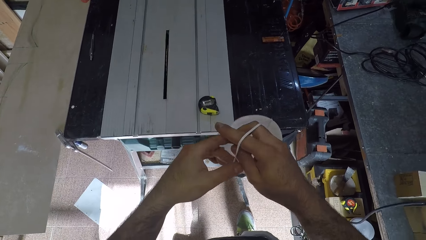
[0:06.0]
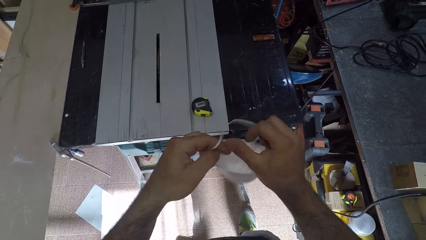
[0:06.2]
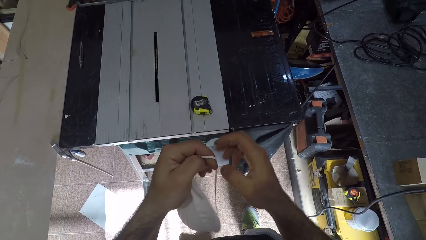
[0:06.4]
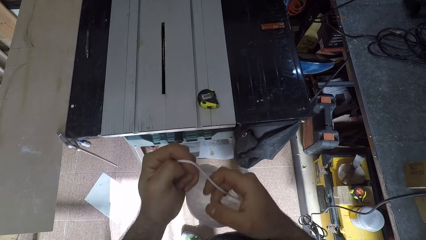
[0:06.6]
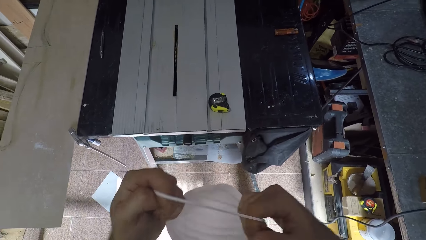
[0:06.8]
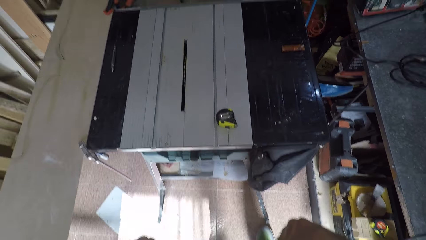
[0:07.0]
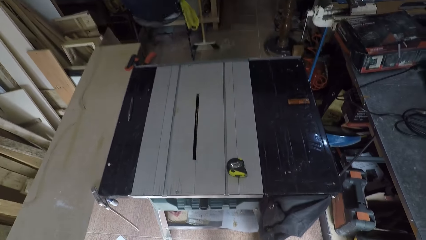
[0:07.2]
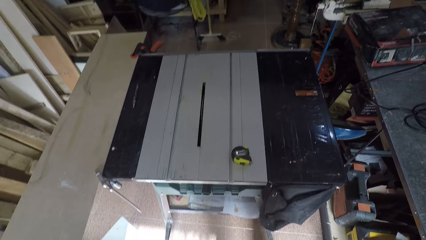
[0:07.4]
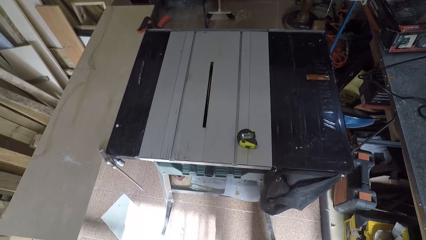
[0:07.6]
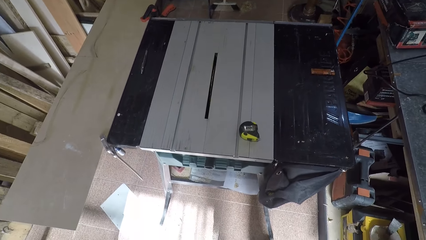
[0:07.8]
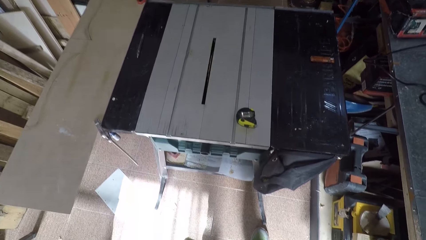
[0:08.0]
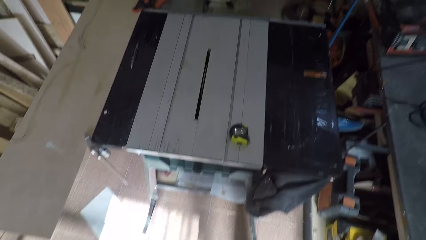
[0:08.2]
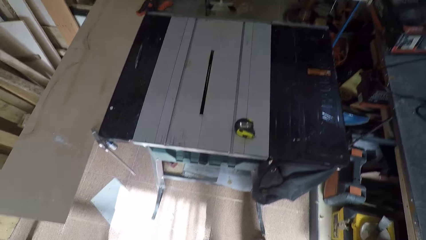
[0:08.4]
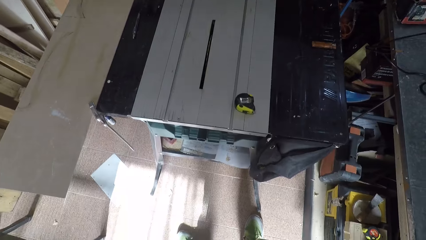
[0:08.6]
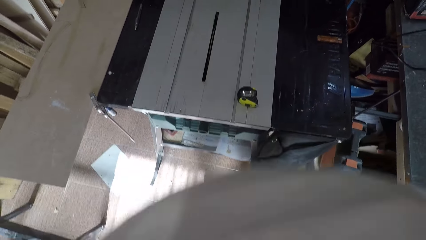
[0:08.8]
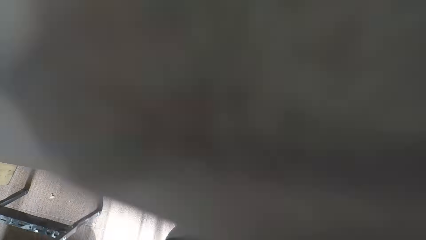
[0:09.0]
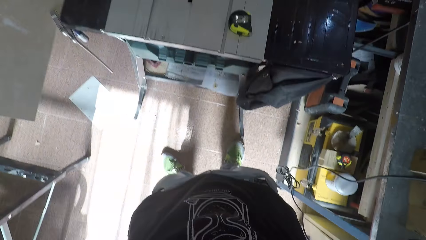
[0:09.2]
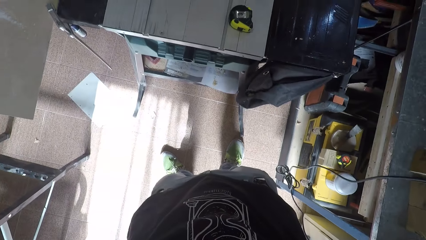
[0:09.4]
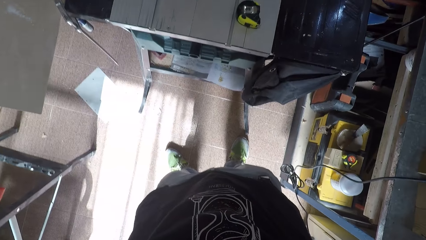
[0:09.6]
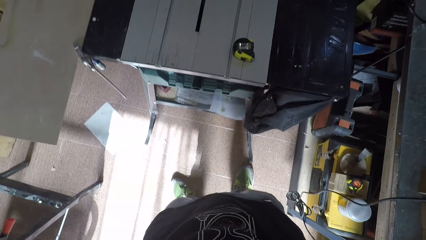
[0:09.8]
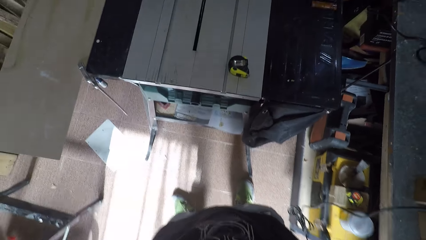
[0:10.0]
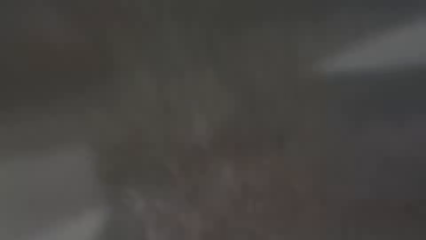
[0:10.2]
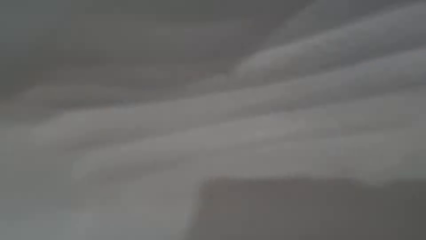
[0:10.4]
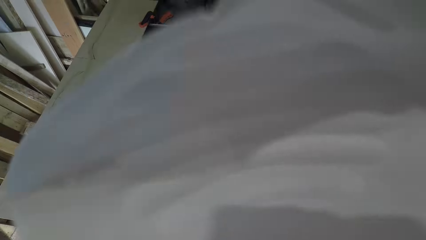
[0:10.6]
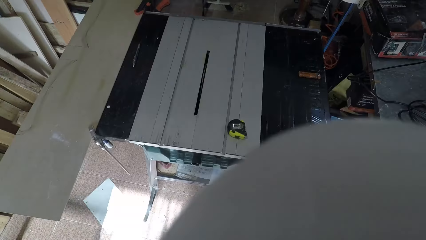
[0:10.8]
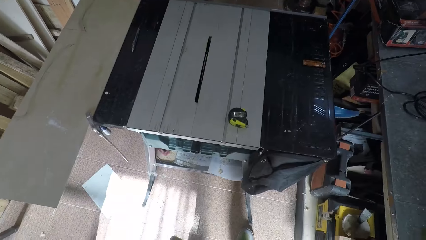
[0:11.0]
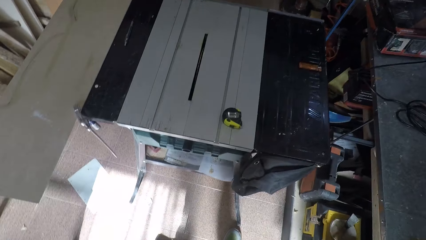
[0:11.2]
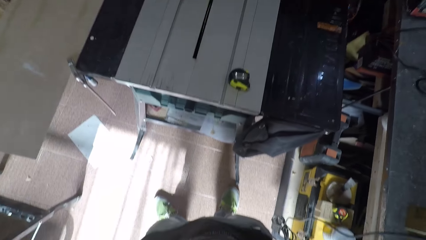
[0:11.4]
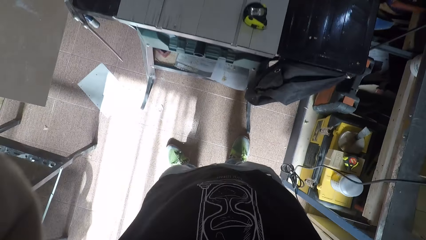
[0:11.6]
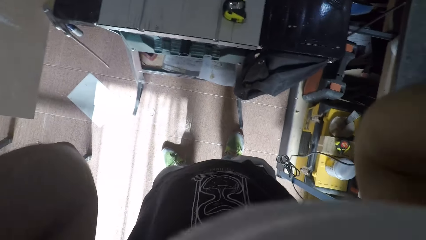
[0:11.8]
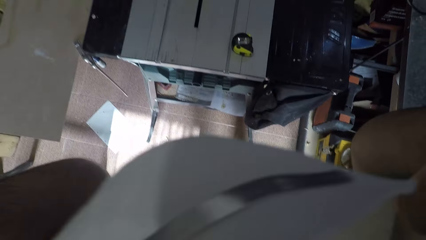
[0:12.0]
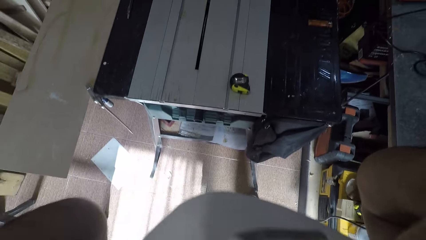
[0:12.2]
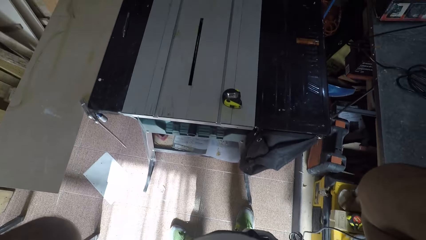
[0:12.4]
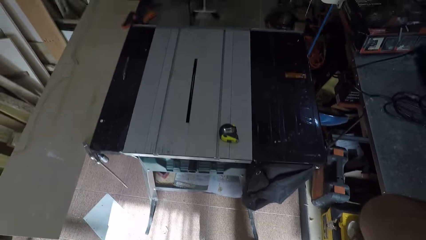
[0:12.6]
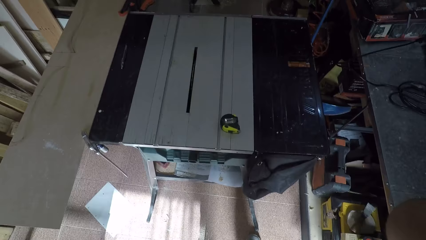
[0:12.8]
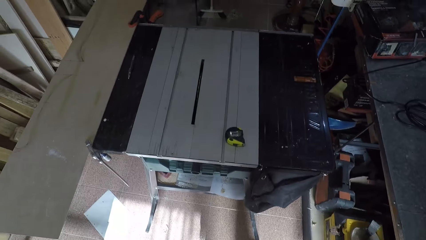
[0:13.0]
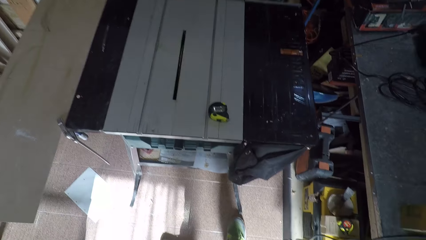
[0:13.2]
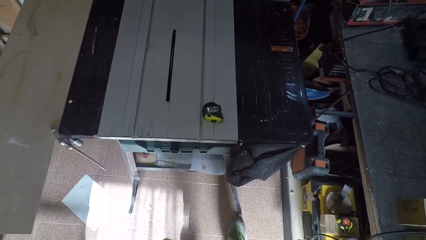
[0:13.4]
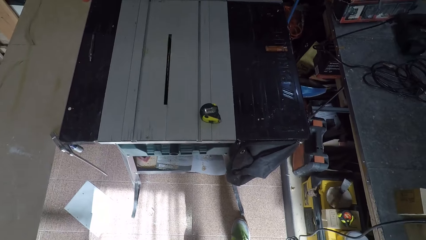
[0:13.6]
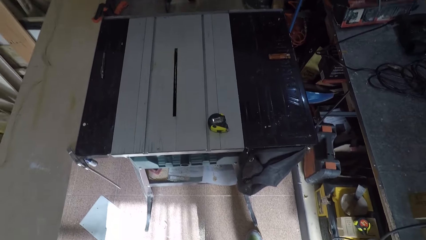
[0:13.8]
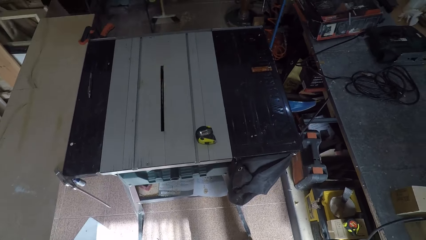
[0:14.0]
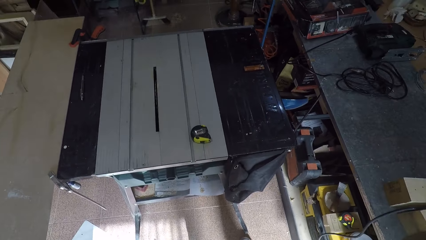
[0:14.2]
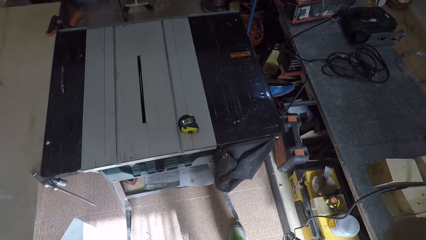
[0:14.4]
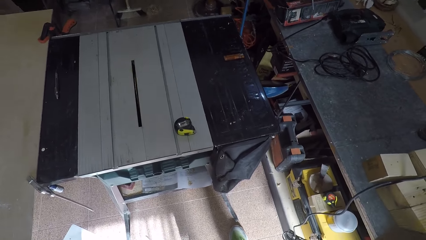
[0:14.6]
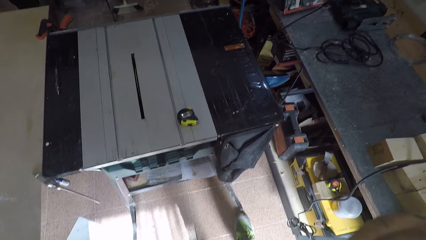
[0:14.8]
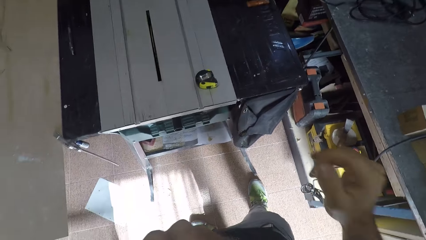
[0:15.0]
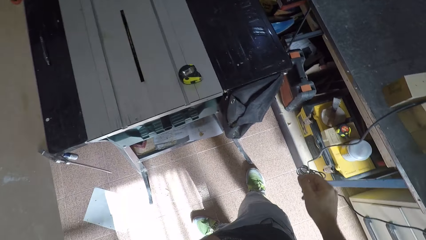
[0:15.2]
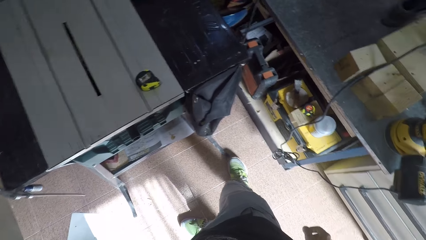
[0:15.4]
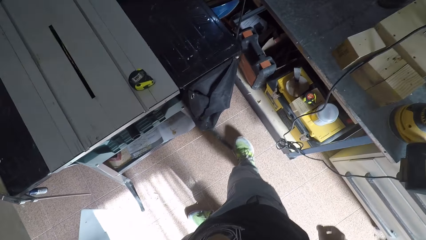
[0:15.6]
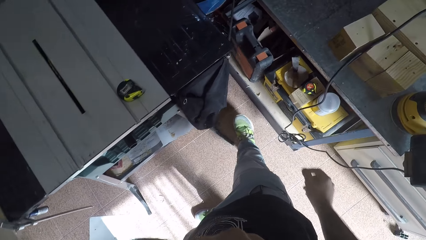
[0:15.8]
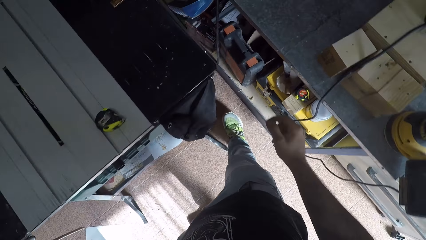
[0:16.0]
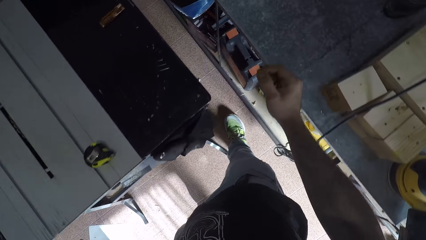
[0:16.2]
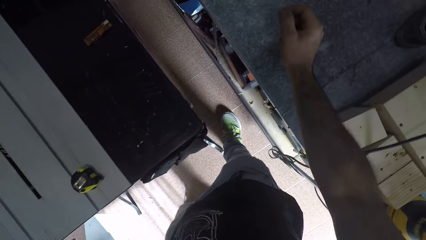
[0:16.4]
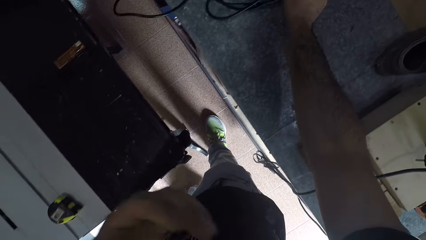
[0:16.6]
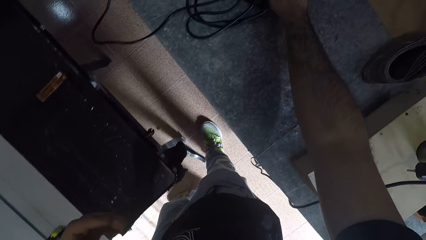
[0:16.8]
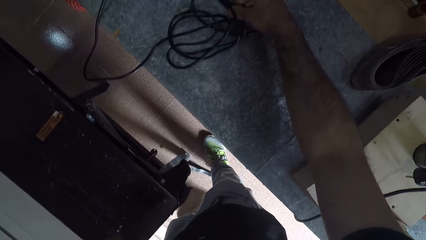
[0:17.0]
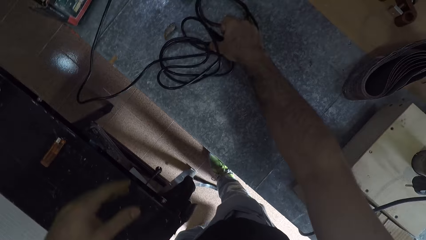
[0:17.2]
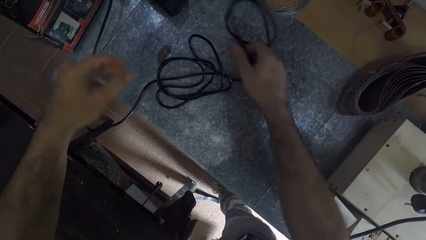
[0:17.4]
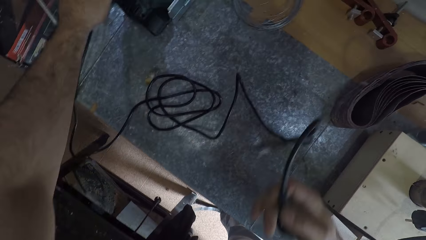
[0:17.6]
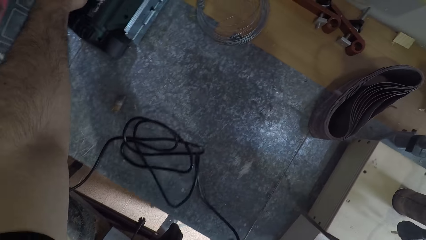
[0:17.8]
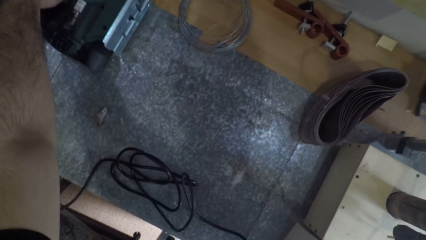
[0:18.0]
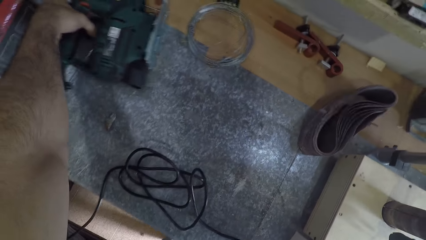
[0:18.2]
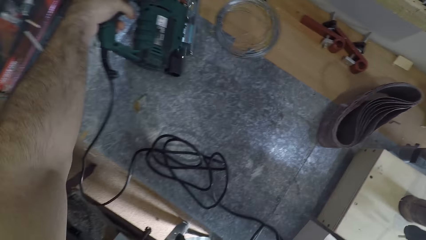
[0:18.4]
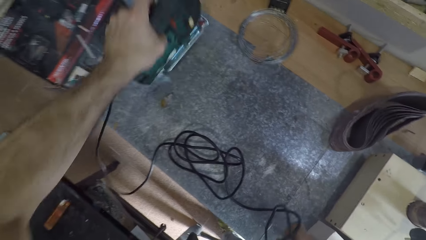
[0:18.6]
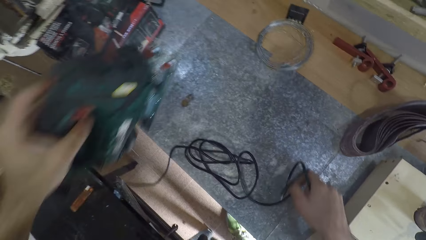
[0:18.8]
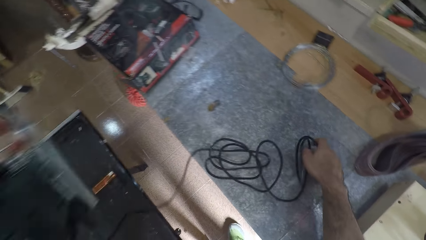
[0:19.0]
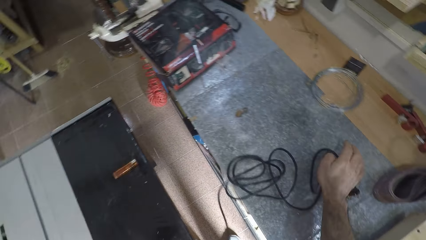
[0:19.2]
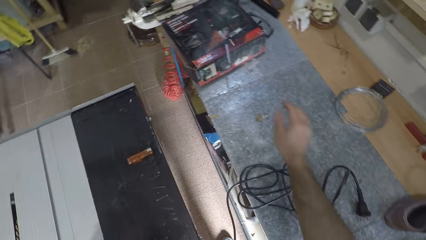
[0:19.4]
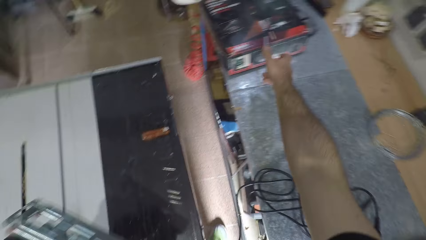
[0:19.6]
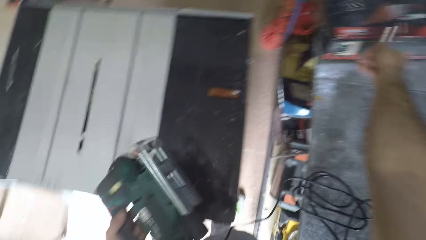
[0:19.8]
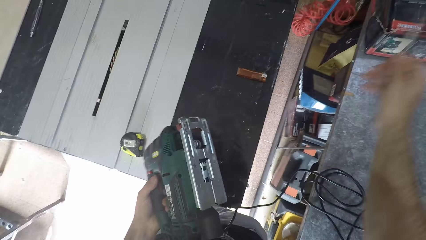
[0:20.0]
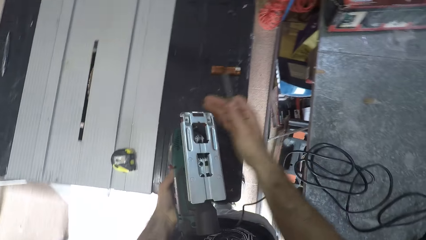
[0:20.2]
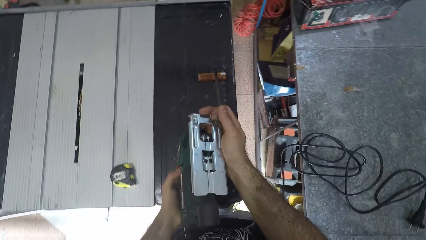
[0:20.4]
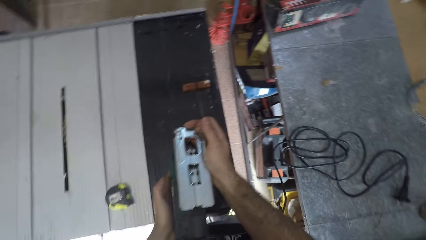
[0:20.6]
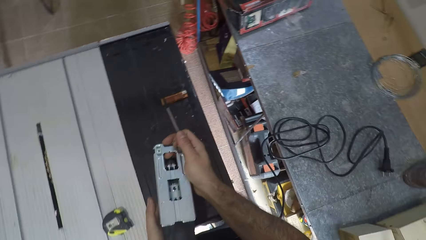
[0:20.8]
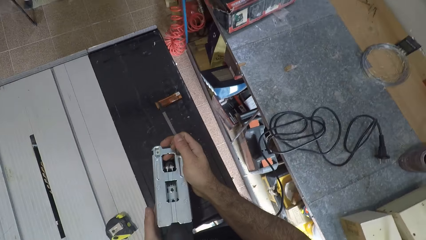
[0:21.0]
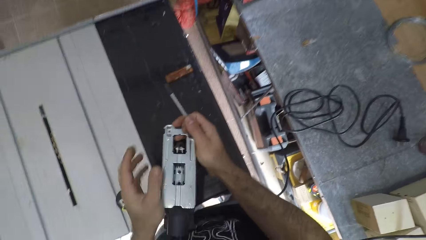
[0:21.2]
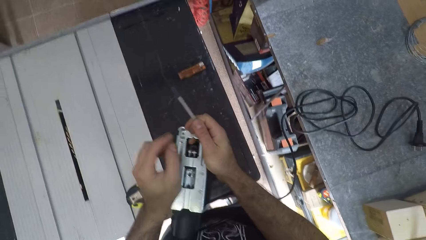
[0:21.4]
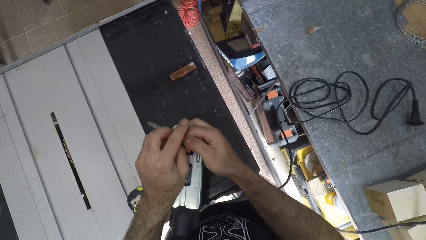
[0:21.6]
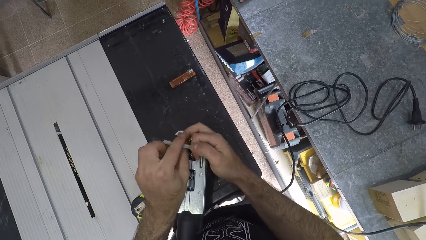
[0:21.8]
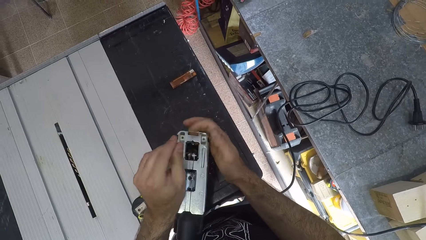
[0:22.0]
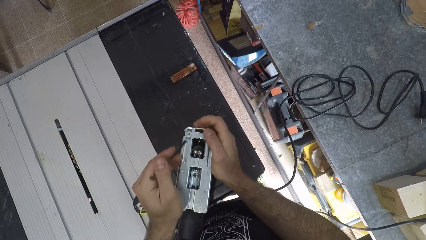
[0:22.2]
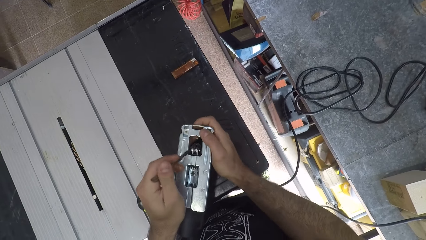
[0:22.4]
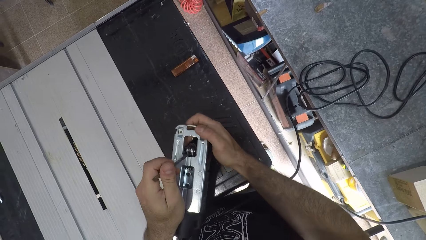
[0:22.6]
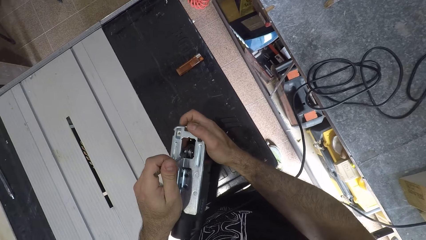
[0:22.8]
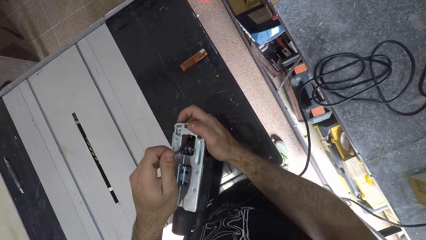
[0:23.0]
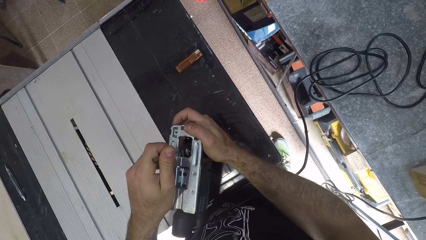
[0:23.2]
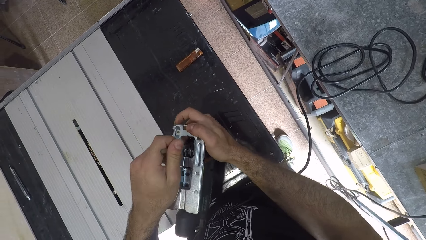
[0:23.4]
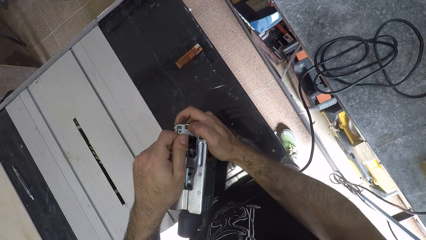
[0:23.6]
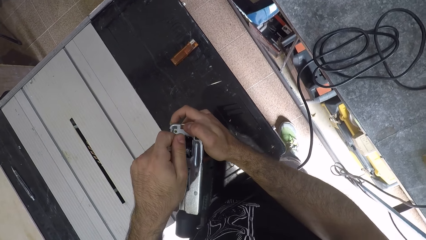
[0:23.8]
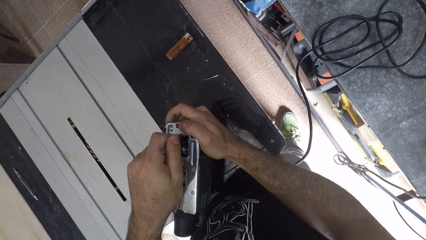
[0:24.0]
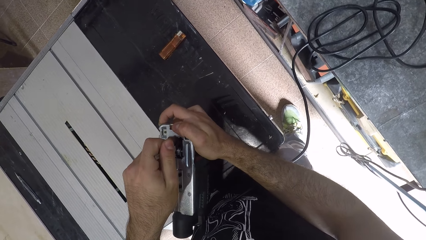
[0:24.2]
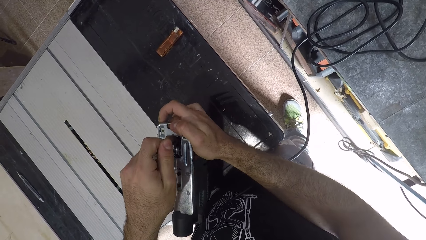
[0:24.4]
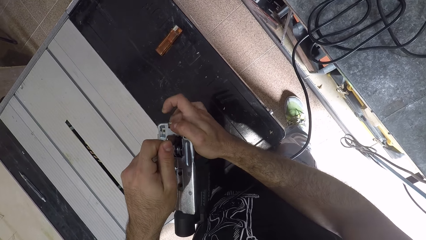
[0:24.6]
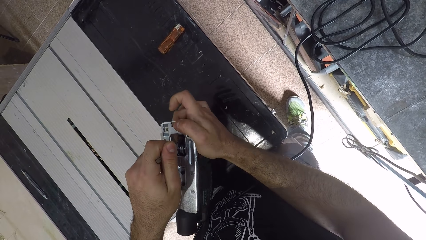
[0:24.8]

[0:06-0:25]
The camera wearer wears the mask. He lifts the nose mask. He moves a step. He touches a cable. He picks up a wire with his right hand. He takes a speed jigsaw. He carries the machine with his left hand. He takes a drill bit or saw blade. He puts the speed jigsaw on the table. He holds the machine with his right hand. He passes the saw blade to his left hand. He inserts the drill bit in the speed jigsaw.
